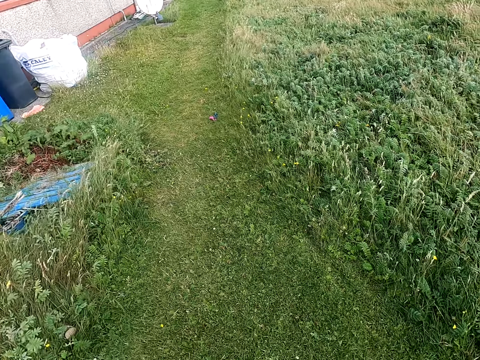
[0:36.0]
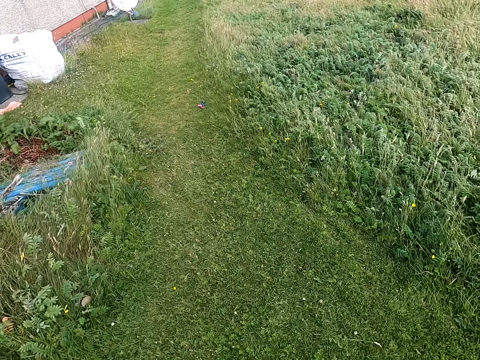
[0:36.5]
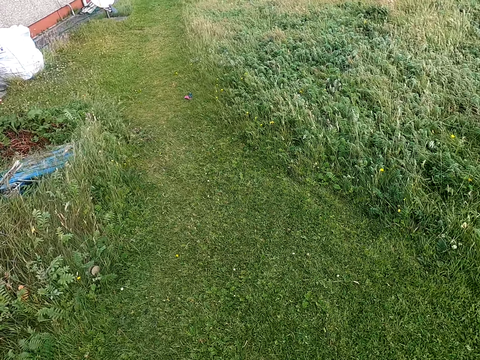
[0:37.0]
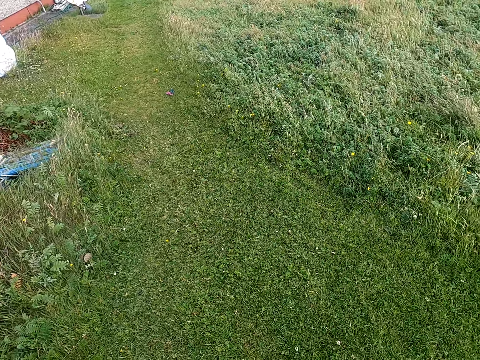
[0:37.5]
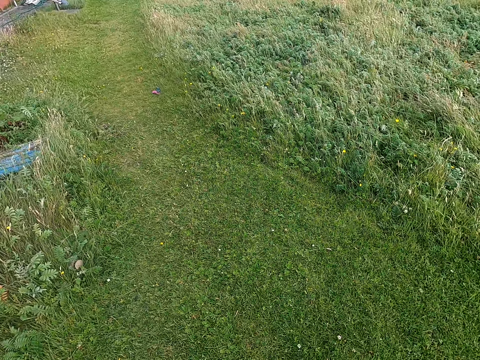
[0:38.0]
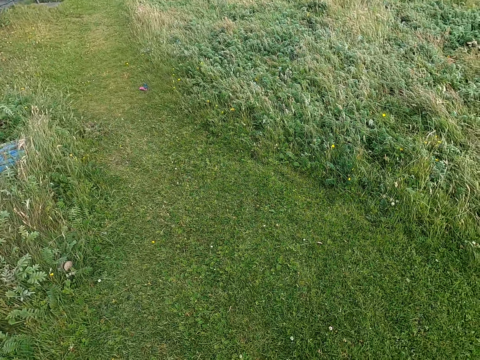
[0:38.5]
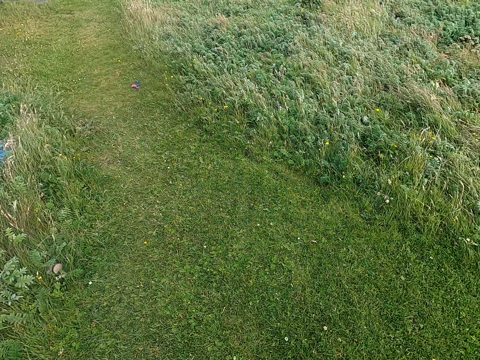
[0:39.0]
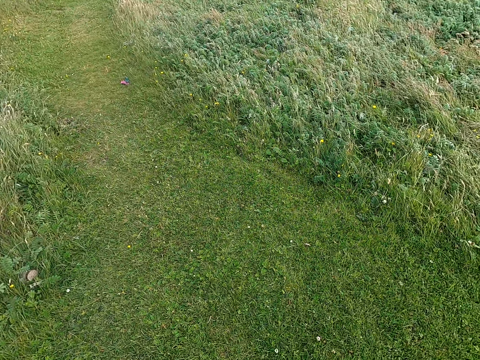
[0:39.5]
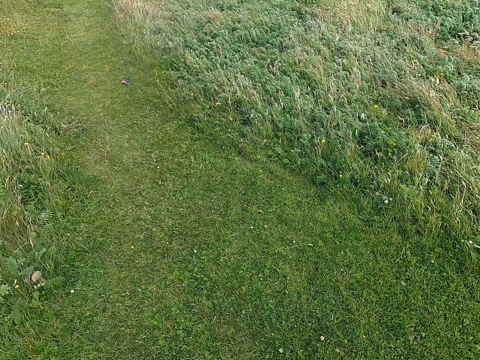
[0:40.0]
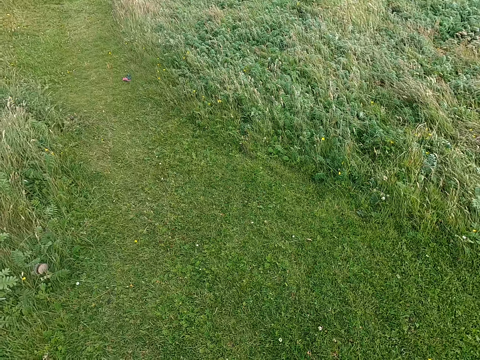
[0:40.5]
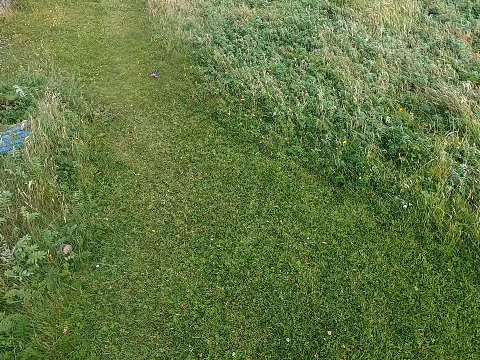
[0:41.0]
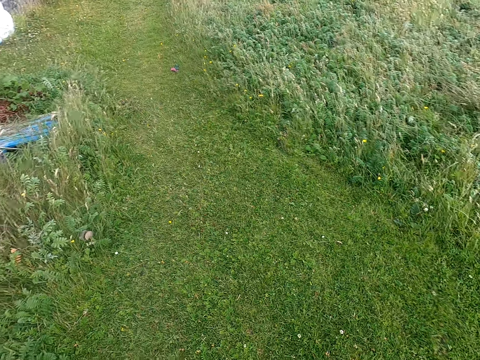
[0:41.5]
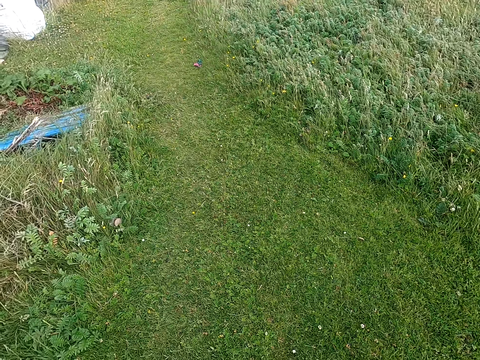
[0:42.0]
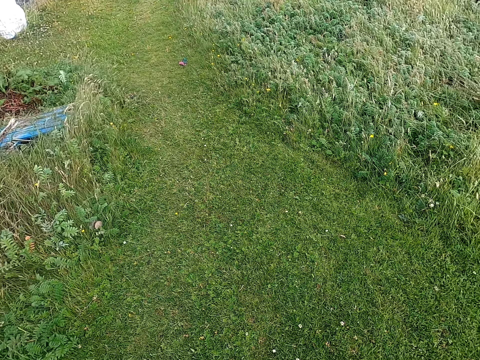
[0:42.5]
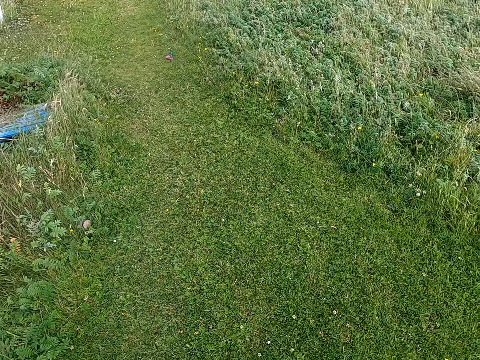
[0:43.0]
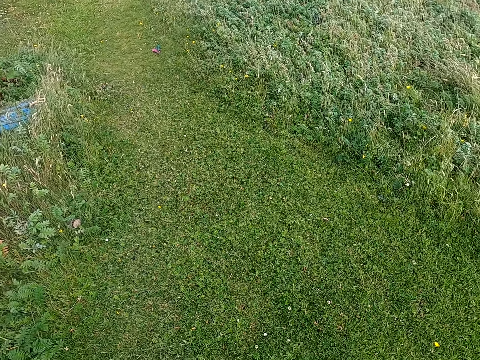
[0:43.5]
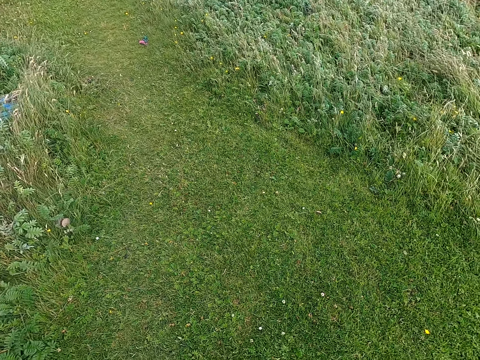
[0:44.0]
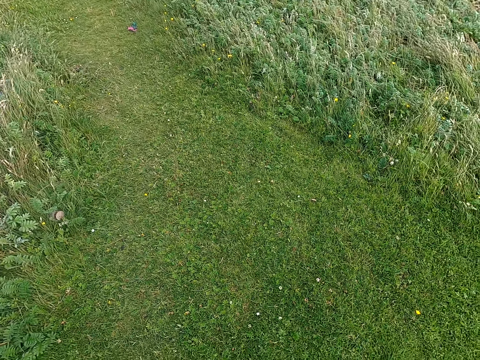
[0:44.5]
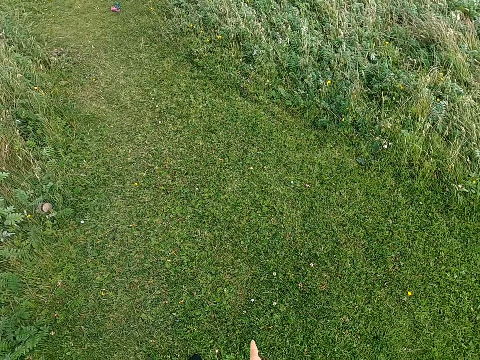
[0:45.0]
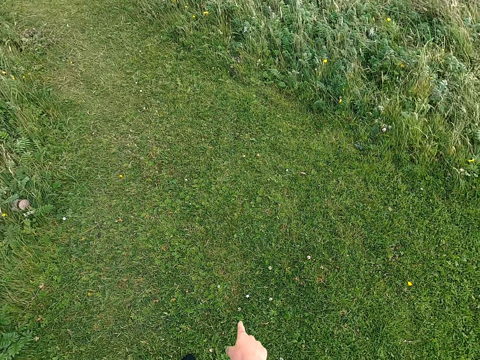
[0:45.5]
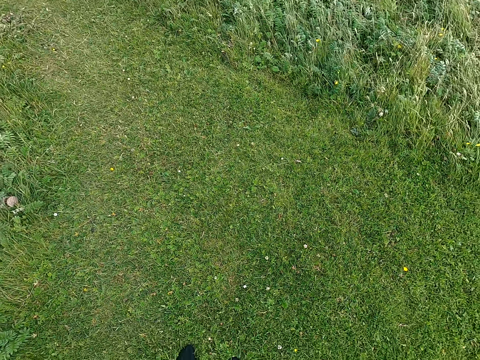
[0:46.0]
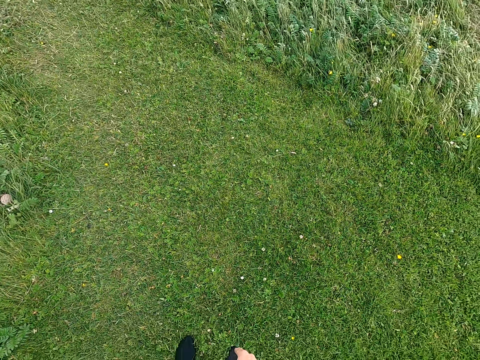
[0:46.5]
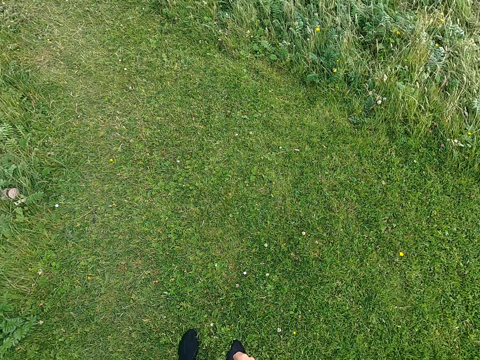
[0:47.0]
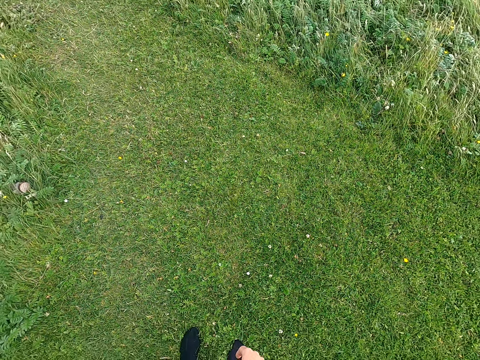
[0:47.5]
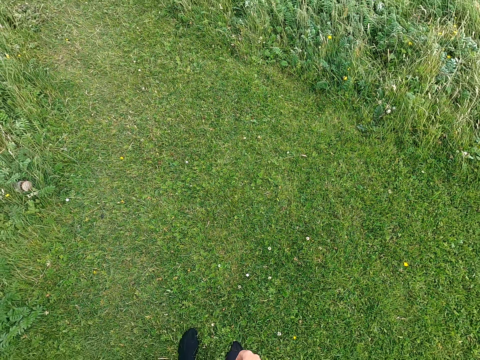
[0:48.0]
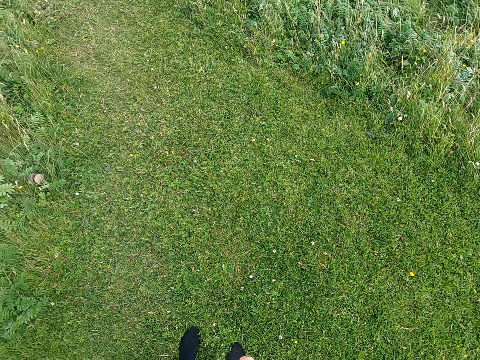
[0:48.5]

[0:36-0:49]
The camera wearer speaks to the dog. They point a finger down.

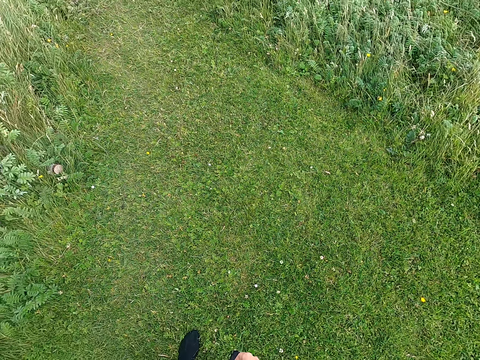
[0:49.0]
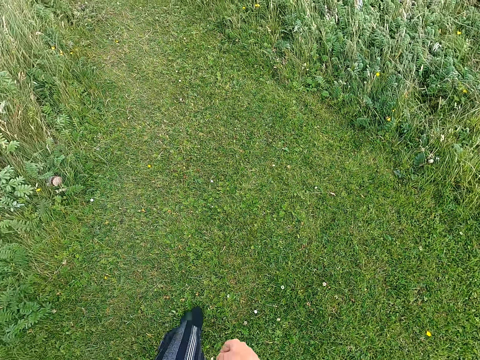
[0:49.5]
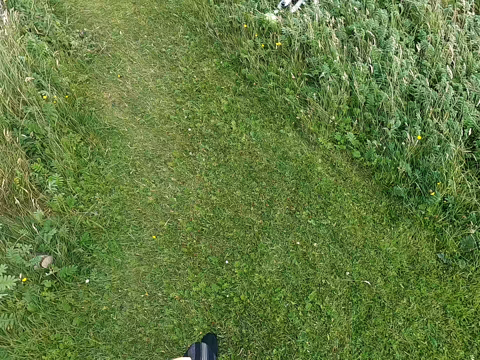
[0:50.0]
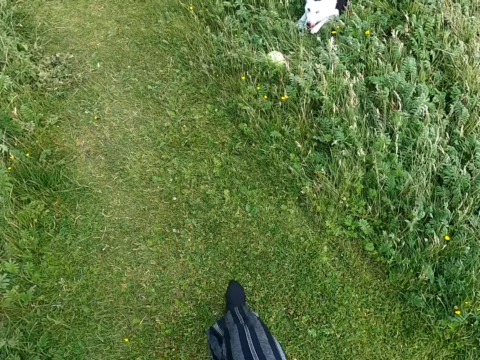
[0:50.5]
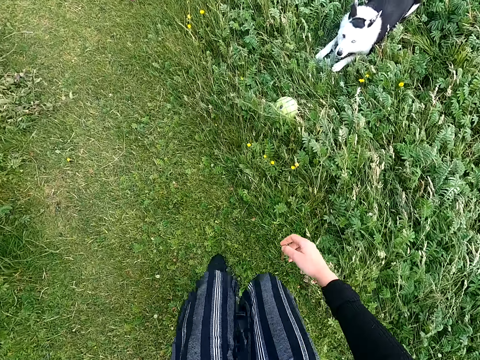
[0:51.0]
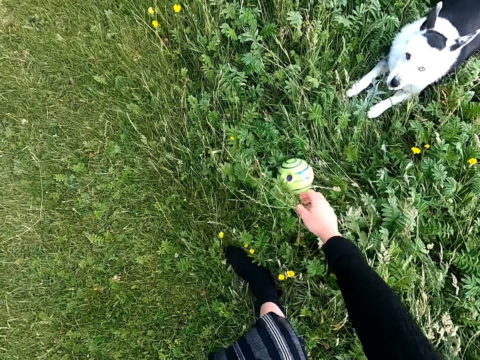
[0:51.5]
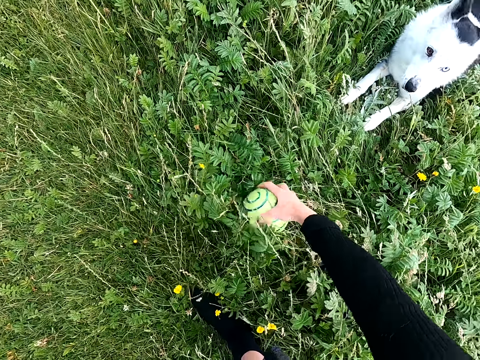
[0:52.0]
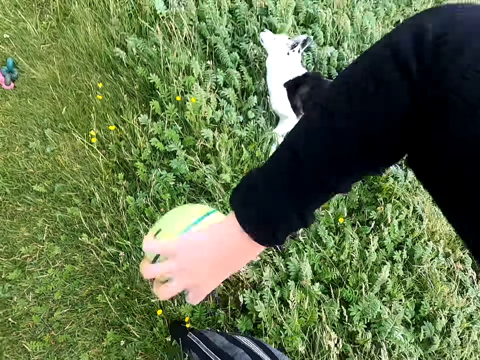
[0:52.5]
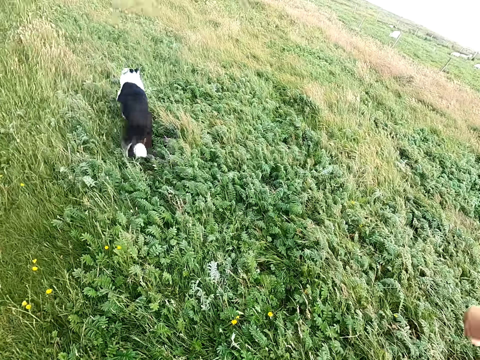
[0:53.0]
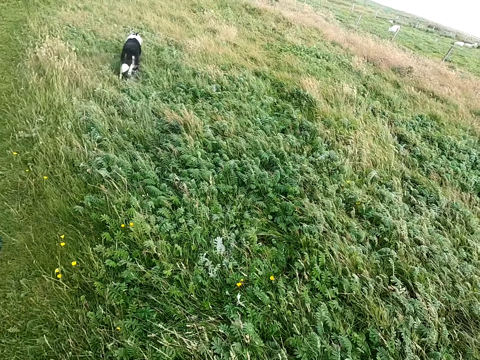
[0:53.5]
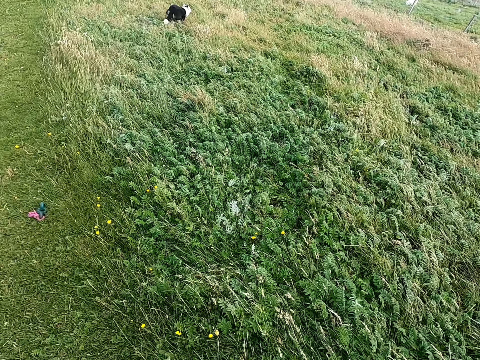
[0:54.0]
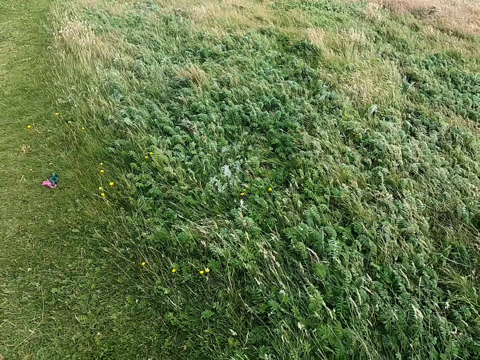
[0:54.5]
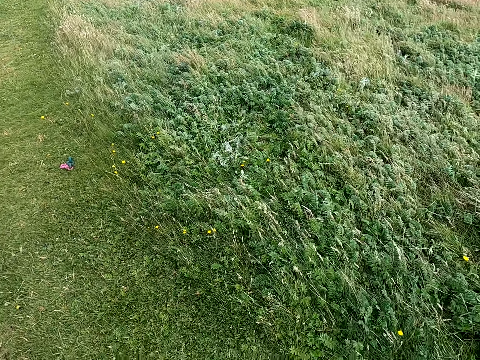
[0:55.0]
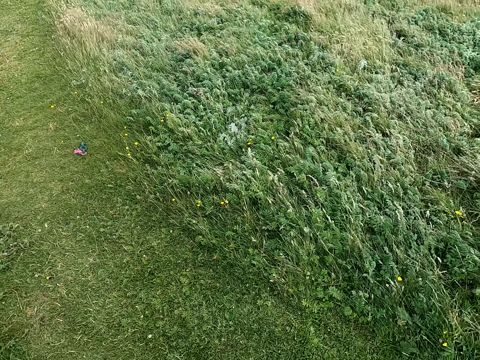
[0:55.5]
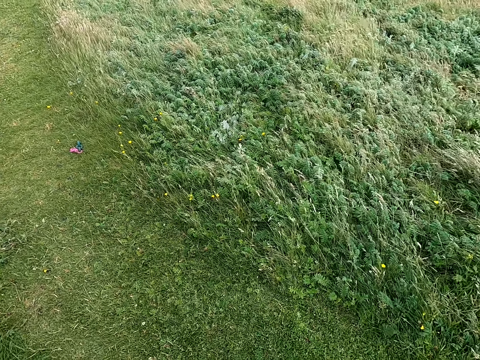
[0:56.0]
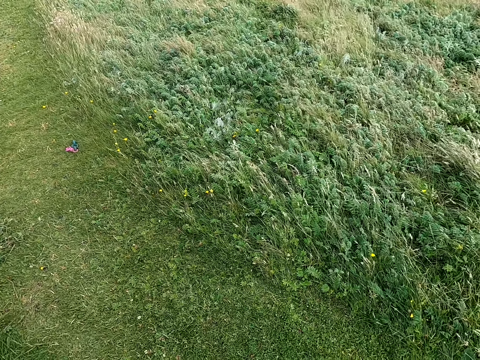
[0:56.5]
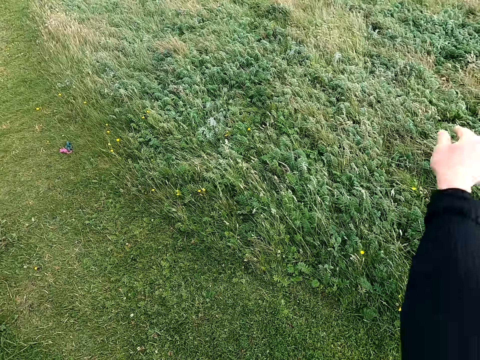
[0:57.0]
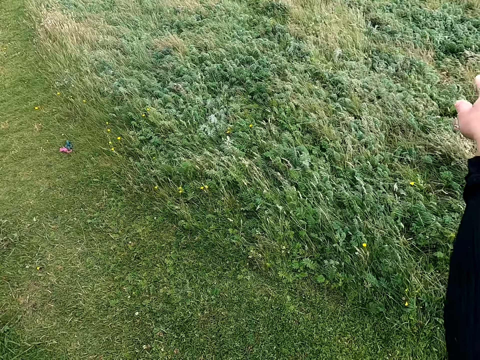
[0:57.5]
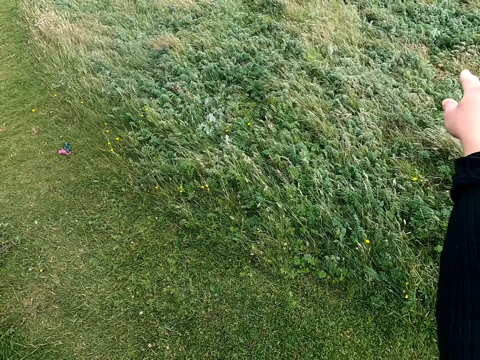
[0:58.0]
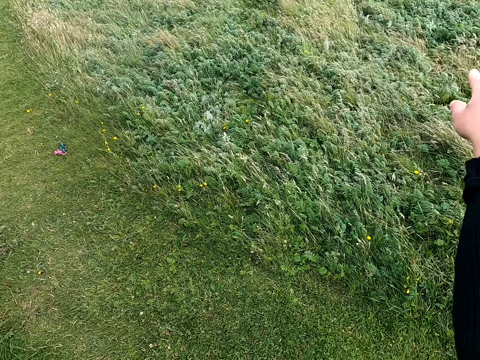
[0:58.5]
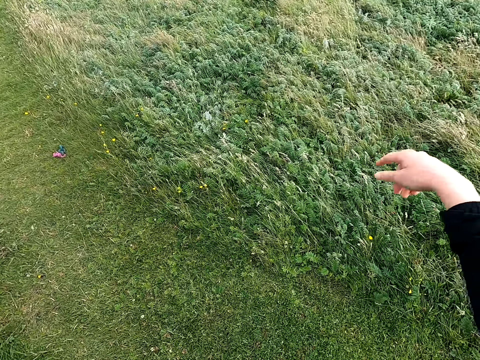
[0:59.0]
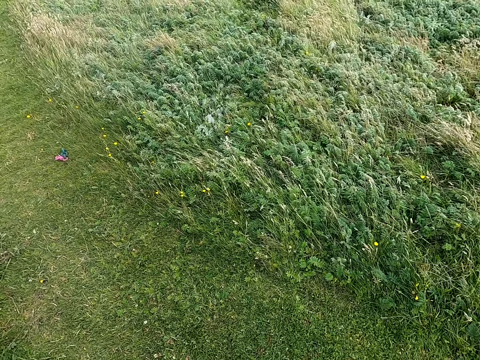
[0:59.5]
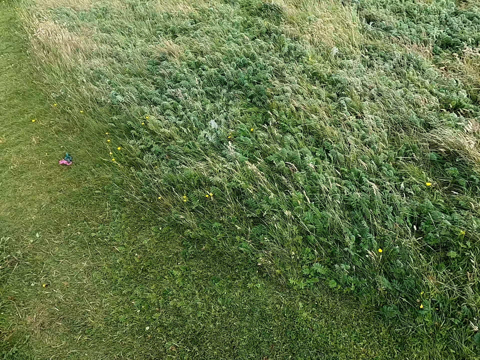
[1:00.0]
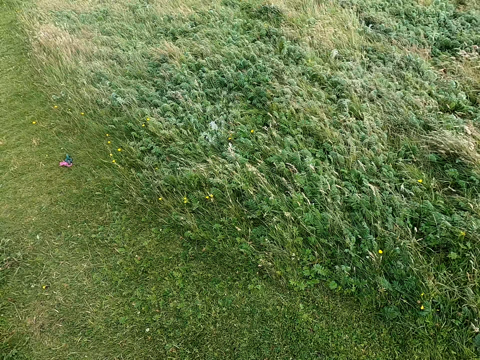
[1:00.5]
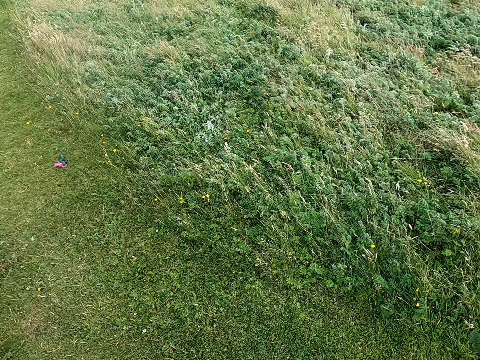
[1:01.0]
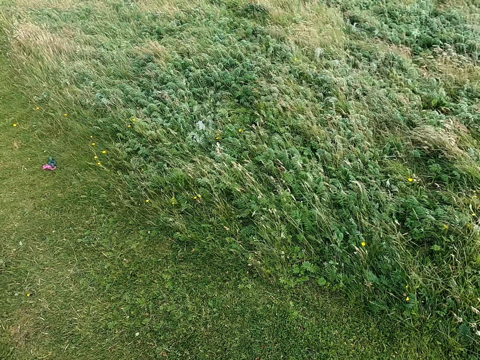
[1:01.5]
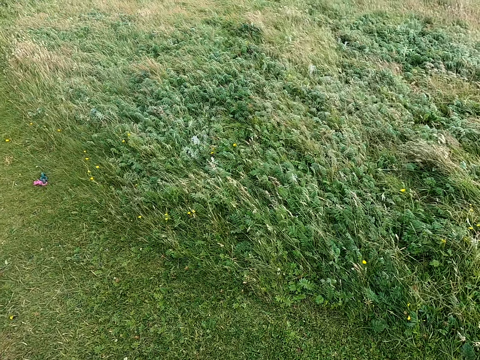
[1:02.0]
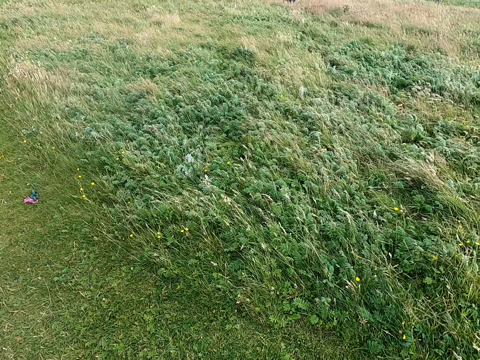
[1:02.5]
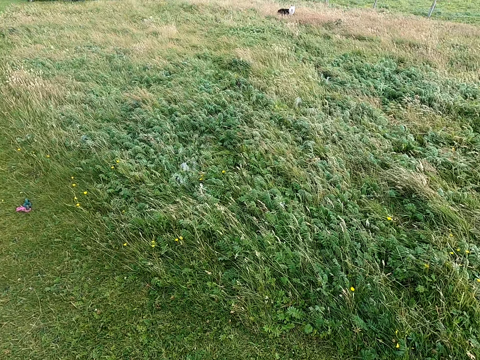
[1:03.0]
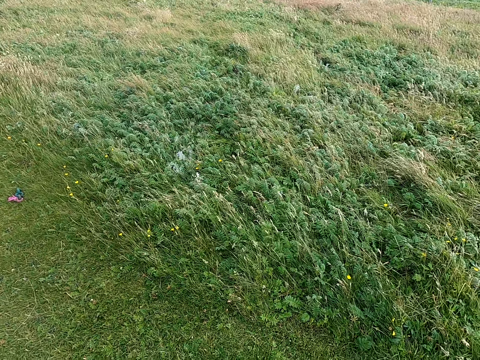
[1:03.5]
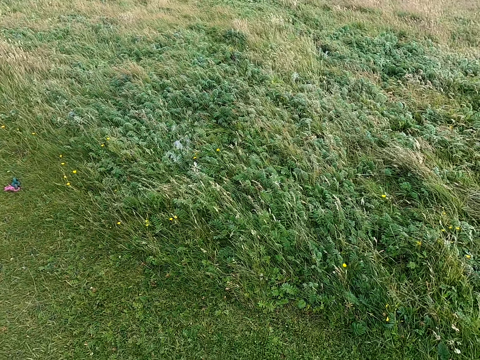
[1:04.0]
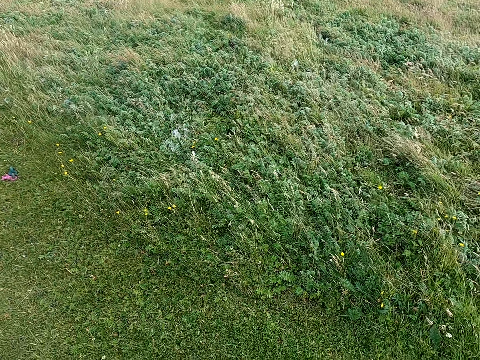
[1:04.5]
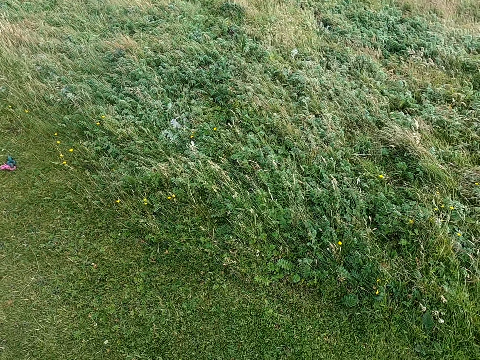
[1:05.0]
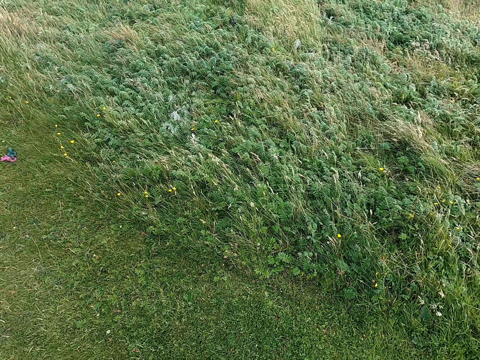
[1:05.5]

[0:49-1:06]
The camera wearer speaks to the dog. She walks to the field. She picks up the ball. She throws the ball to the field for the dog to fetch. She looks around. She stretches out her hand to the dog. She points the finger up. She places the hand down. She speaks at the dog. She looks around. She looks at her dog. She speaks at the dog.
